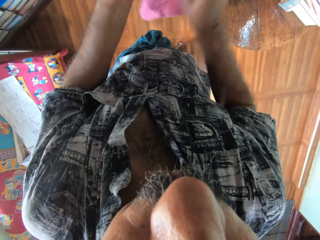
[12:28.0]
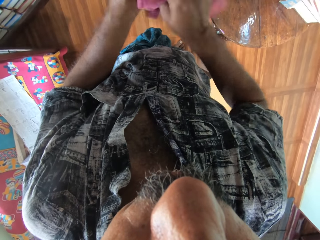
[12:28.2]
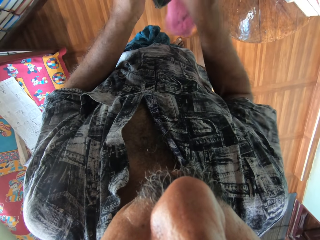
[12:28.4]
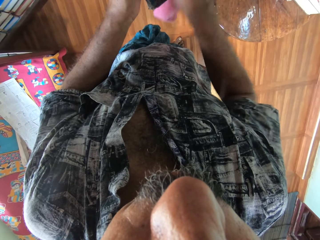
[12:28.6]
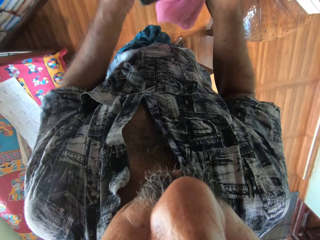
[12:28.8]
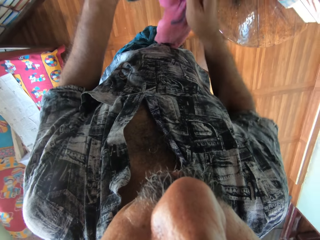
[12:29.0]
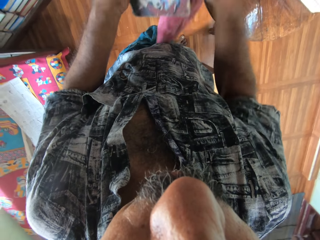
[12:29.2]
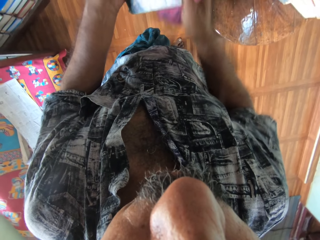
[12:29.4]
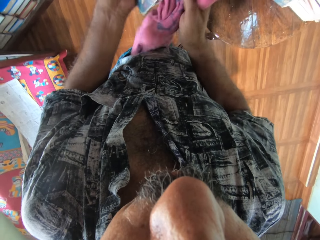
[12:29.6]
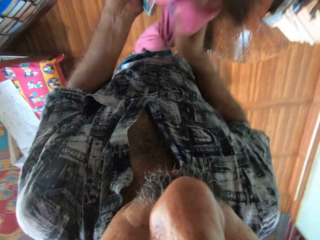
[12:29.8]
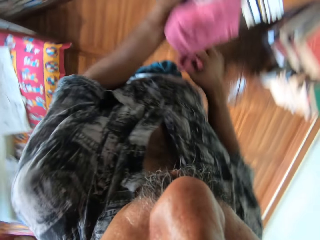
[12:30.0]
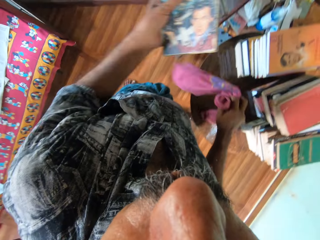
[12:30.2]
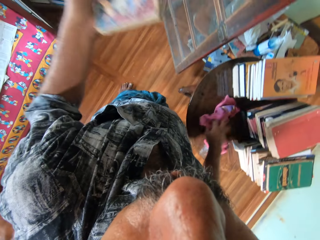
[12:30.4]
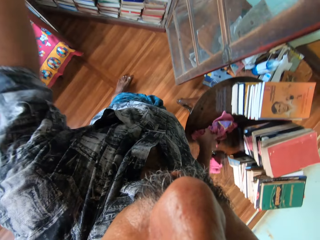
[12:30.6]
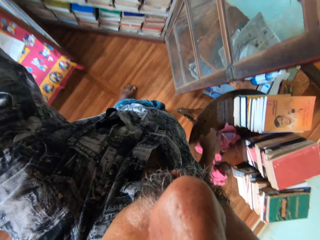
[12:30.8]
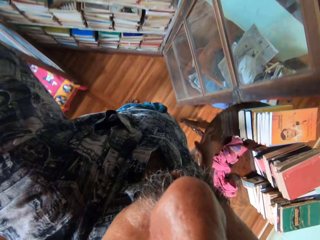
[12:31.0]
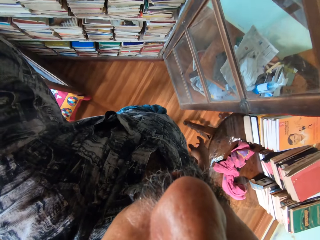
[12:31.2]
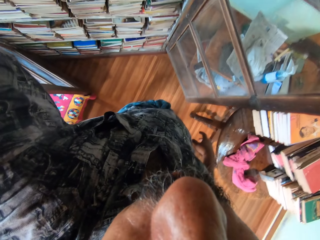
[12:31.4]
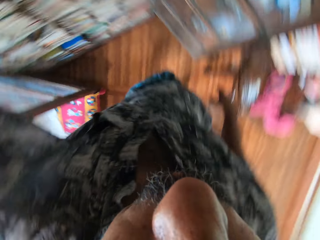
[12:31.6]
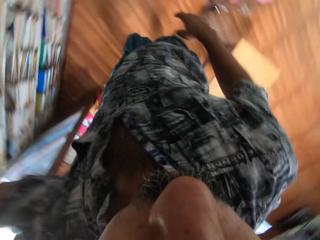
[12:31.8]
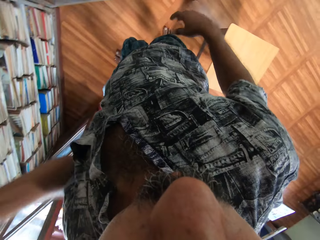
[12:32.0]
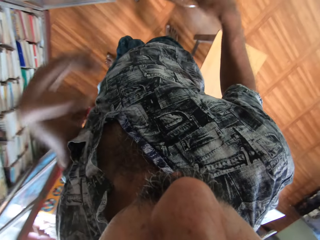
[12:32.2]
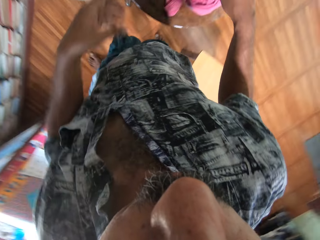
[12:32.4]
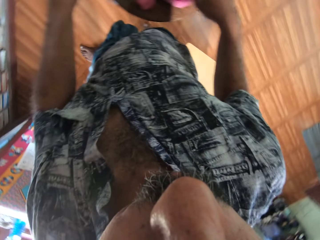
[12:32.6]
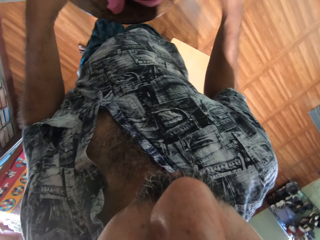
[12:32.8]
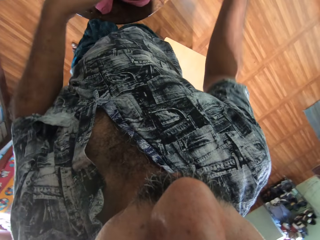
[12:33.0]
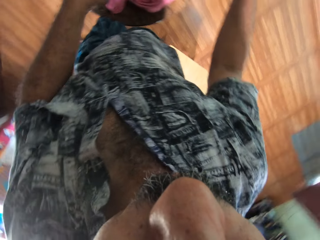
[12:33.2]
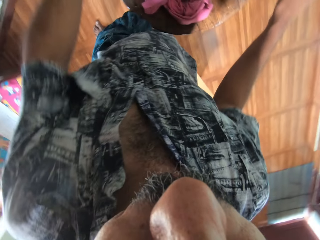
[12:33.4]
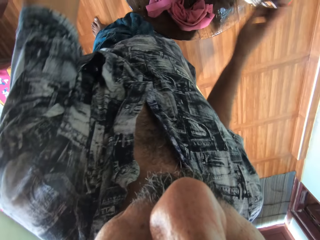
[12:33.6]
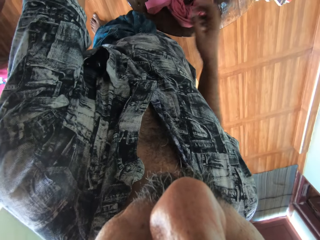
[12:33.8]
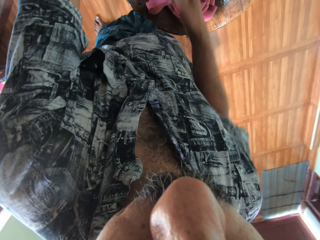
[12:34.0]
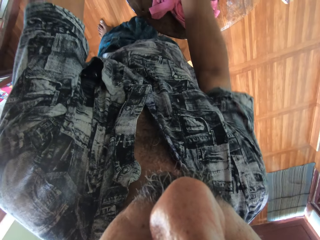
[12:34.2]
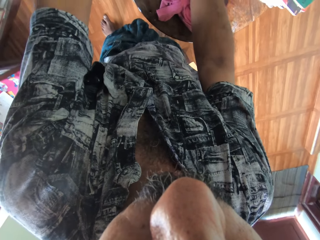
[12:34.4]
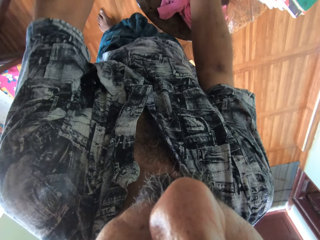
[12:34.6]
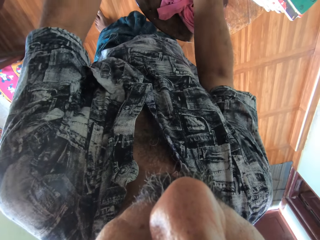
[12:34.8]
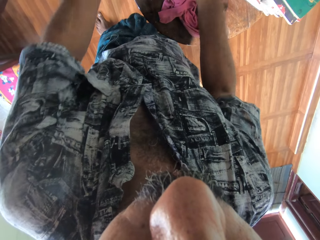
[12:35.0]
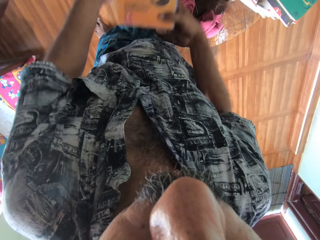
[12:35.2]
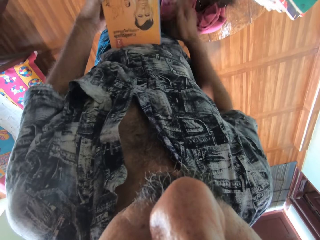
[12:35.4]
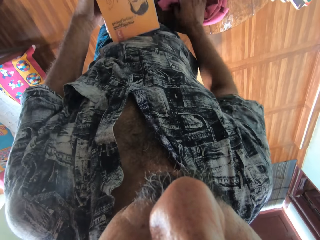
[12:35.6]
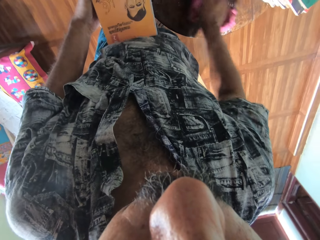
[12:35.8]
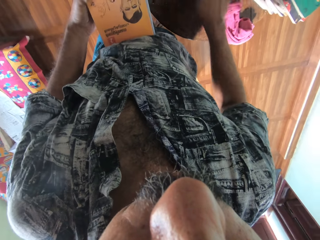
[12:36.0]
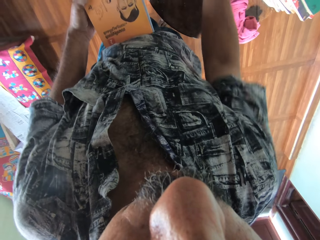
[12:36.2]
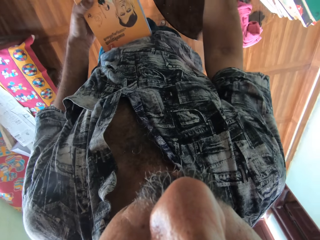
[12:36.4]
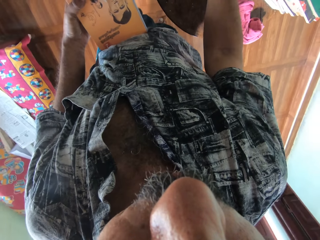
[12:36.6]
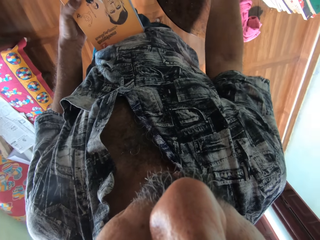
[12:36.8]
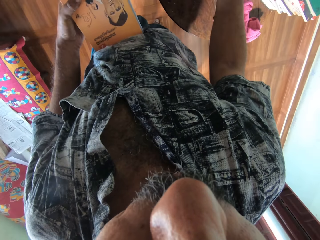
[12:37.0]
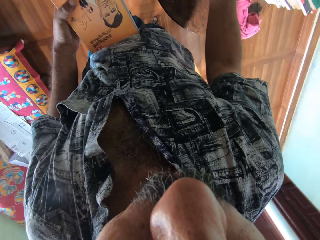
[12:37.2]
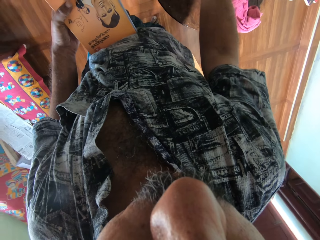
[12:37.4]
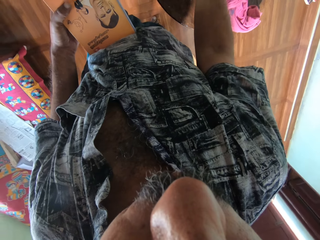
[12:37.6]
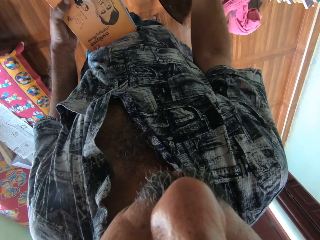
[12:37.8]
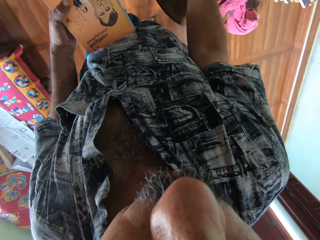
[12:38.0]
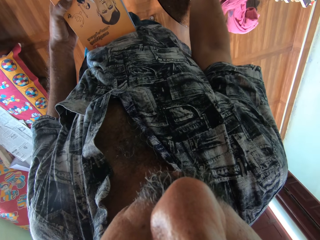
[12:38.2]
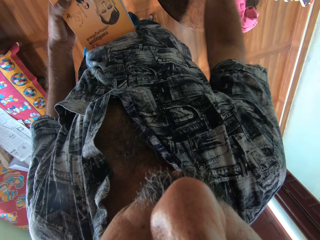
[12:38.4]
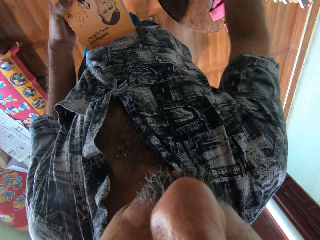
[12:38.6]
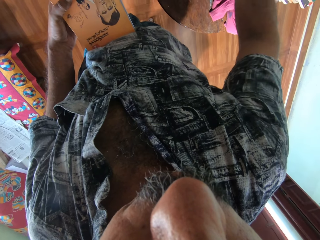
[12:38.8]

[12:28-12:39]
The camera wearer drops the napkin in his right hand on the table. He places the book in the cabinet. He holds the book in his hands and shifts the napkin on the table with his right hand. He picks up the book.

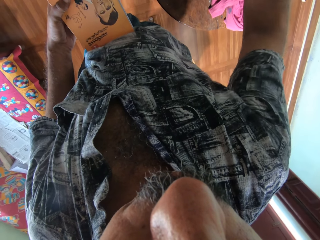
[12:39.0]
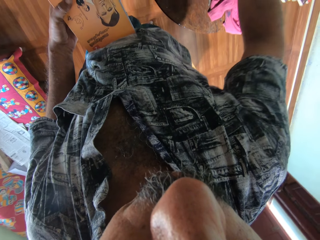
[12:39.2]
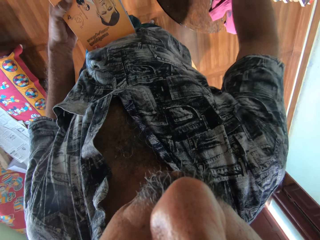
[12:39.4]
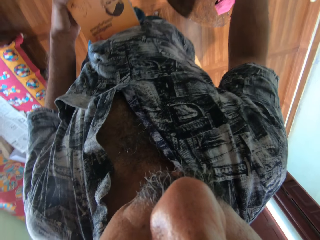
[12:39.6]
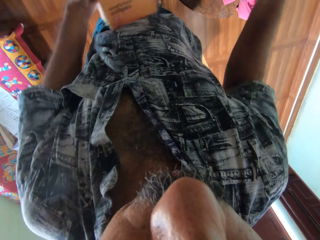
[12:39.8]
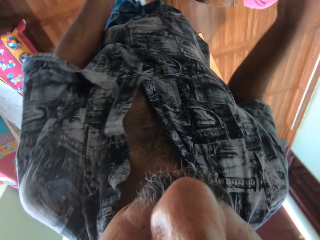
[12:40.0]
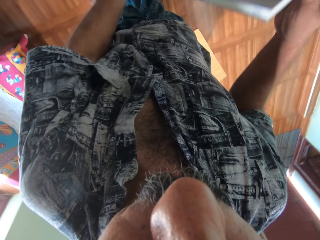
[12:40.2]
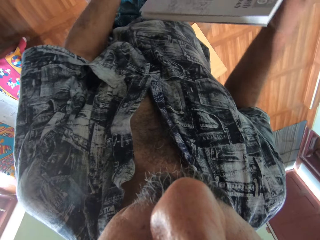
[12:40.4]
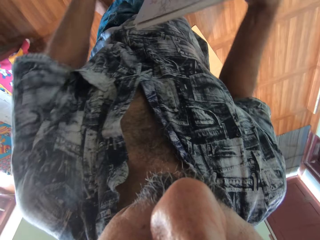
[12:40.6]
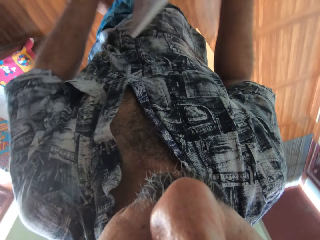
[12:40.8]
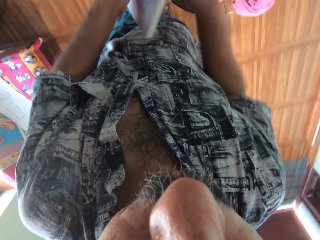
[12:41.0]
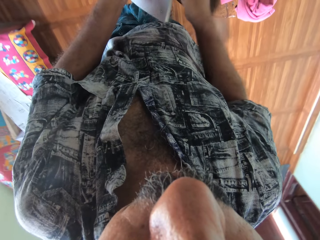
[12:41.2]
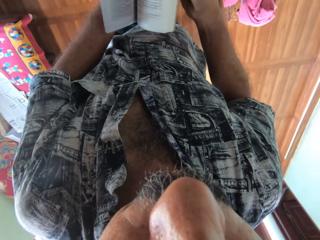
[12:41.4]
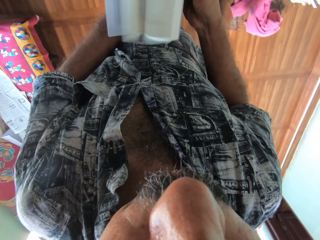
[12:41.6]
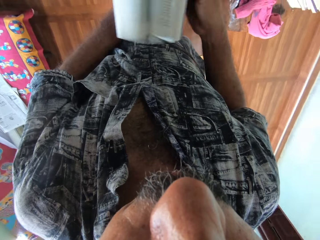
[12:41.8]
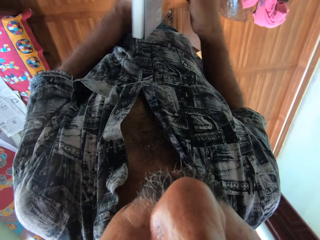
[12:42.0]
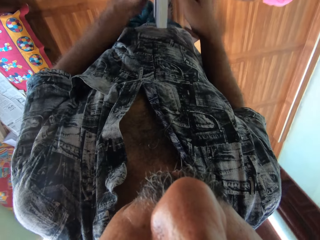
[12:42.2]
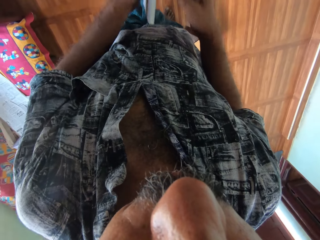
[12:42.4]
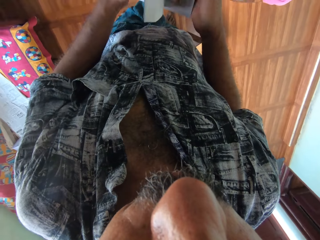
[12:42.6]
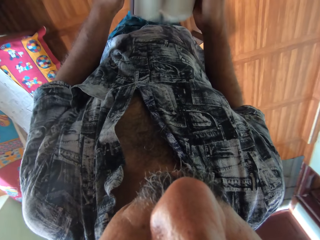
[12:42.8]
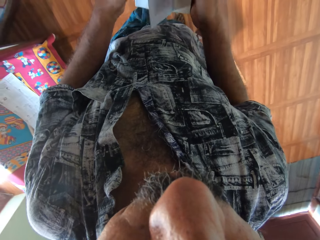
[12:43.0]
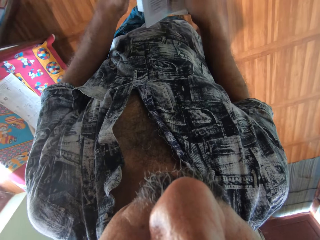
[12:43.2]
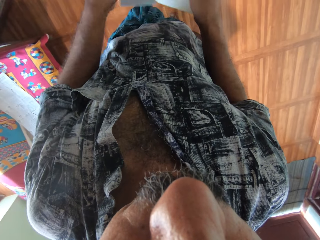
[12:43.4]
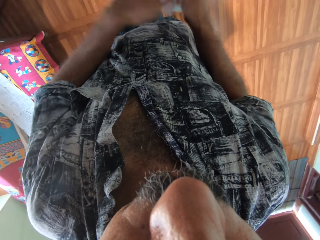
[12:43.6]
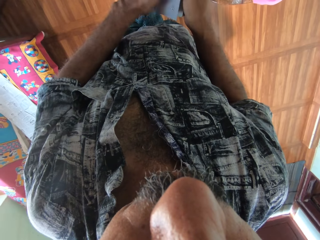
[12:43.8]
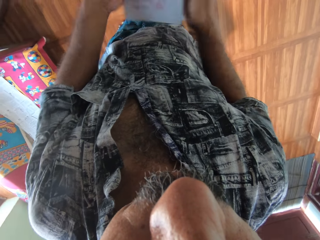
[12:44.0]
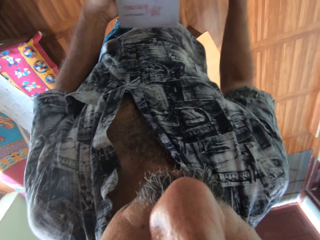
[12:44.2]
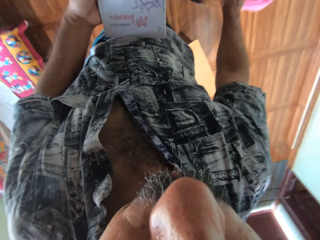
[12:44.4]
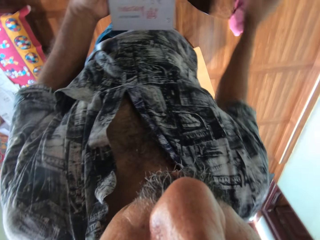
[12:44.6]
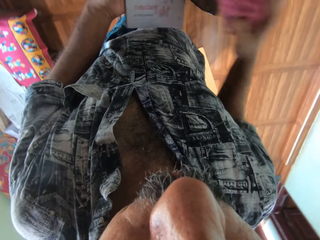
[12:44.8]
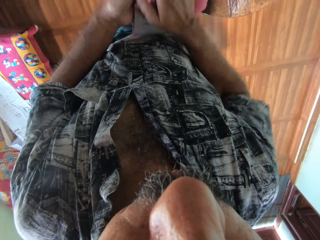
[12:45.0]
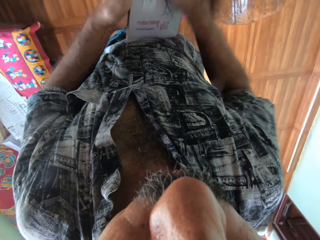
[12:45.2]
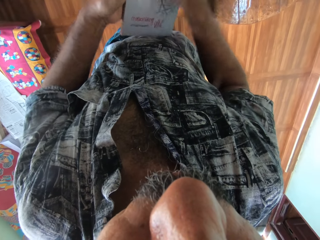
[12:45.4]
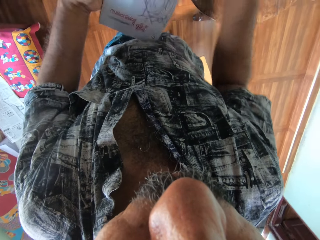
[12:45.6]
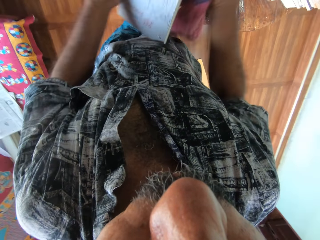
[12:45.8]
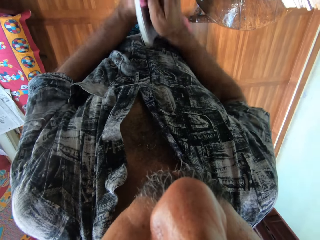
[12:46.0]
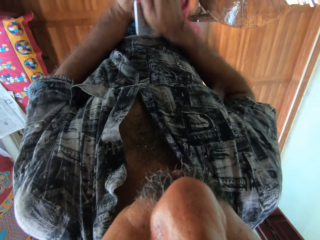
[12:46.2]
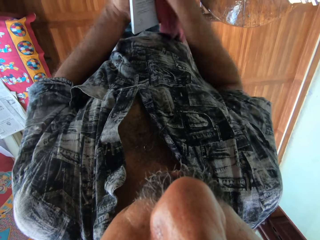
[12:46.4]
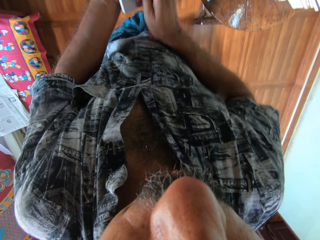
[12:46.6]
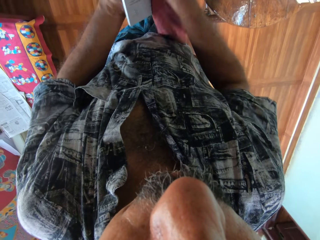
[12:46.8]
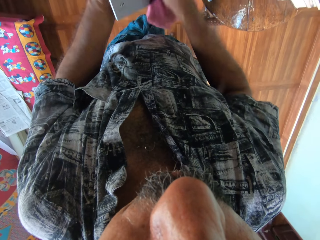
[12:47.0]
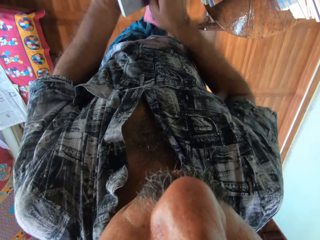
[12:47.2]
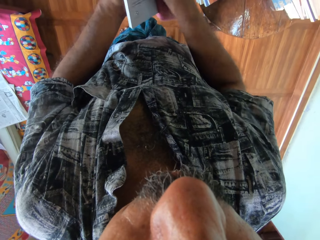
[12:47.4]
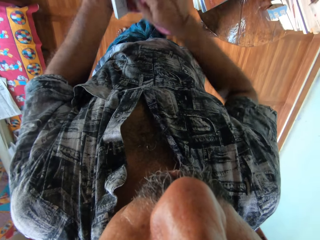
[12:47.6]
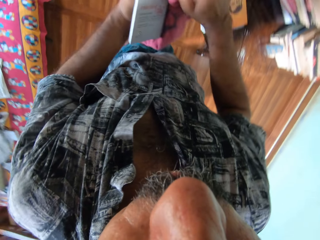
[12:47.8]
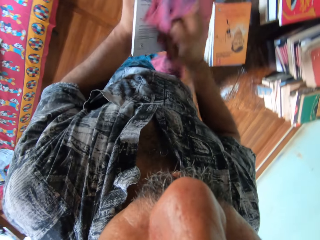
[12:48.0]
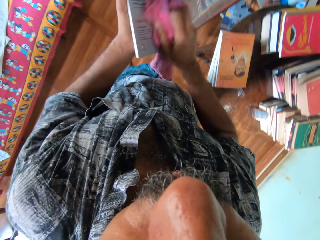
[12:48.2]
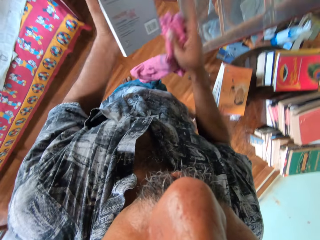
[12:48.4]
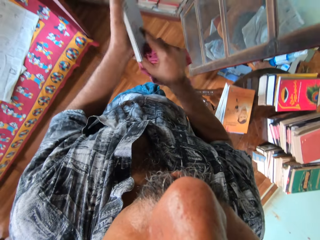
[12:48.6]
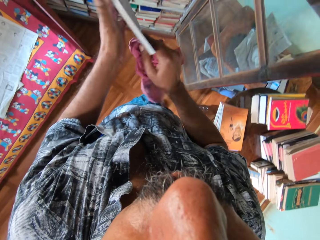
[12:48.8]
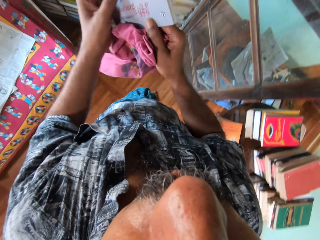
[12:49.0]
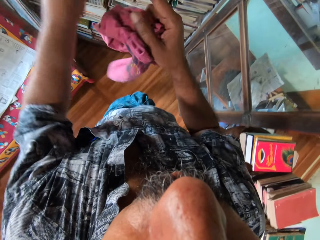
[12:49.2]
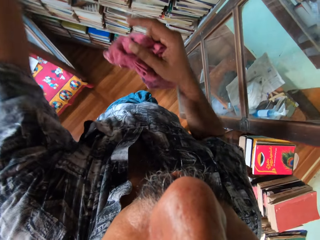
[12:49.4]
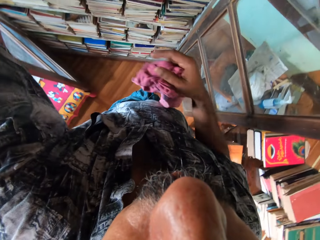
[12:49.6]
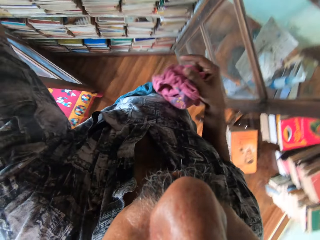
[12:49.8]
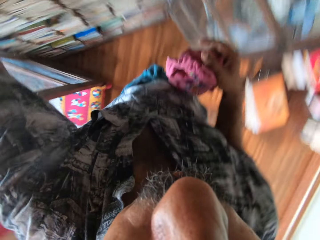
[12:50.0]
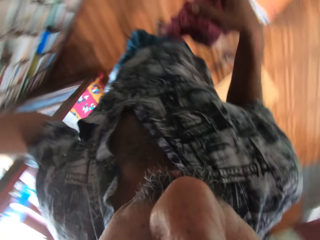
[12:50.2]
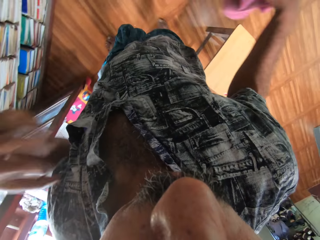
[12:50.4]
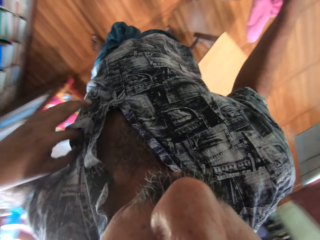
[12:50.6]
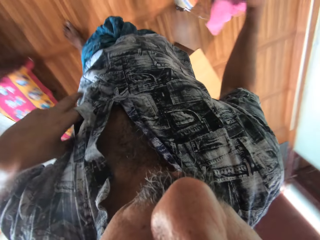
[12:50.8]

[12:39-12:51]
The camera wearer holds the book in his right hand. He holds the book in his hands. He flips the pages of the book in his hands. He picks the napkin from the table with his right hand. He cleans the book in his left hand with the napkin in his right hand. He turns the book in his left hand. He holds the book in his hands. He holds the book in his left hand. He places the book in the cabinet.
